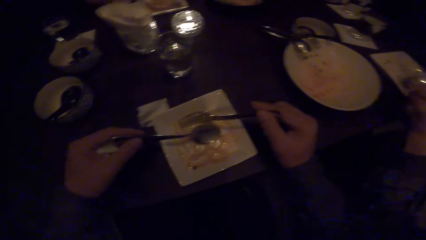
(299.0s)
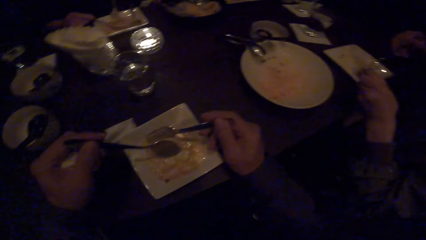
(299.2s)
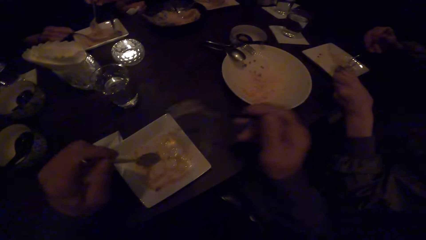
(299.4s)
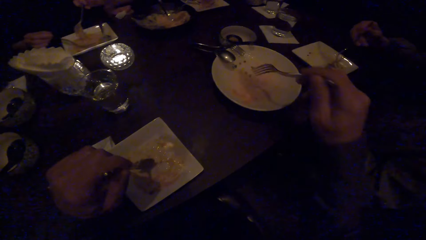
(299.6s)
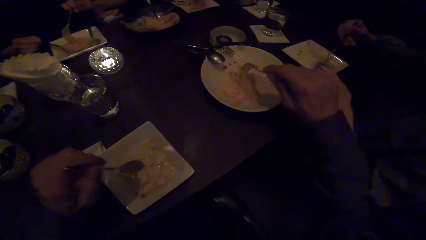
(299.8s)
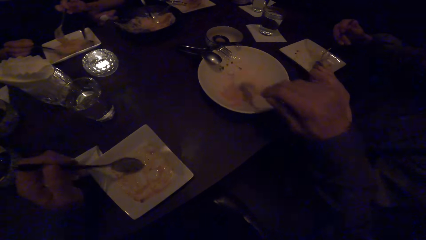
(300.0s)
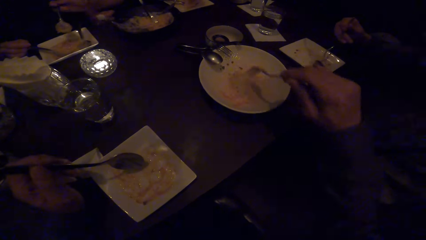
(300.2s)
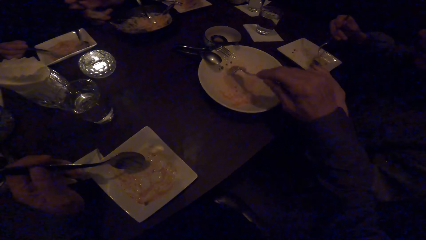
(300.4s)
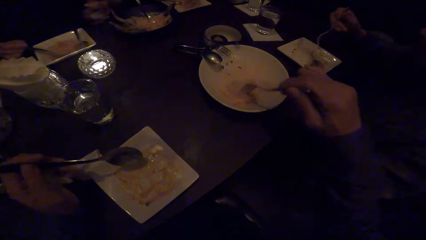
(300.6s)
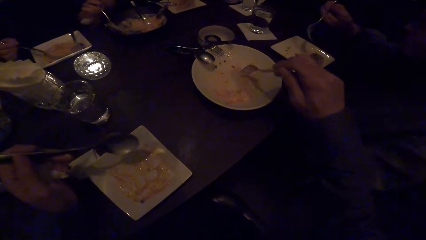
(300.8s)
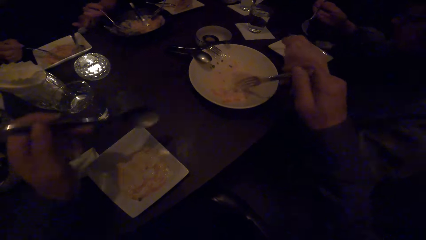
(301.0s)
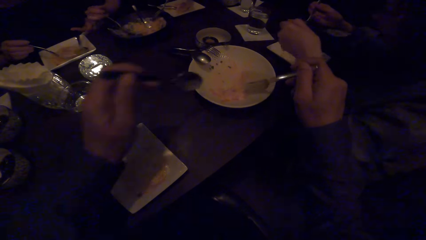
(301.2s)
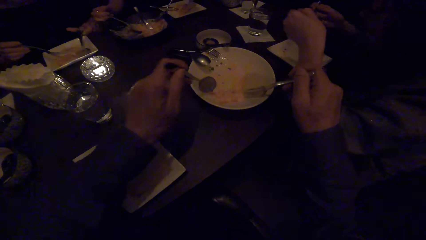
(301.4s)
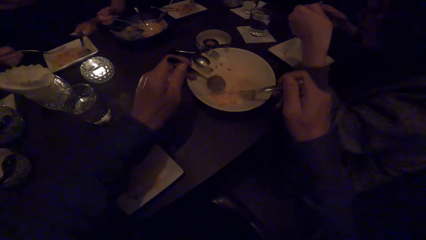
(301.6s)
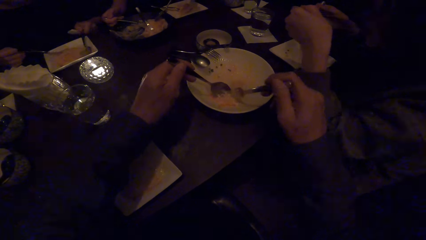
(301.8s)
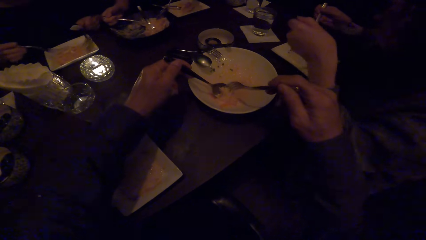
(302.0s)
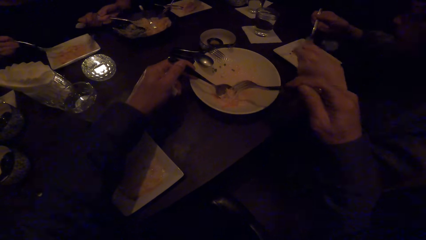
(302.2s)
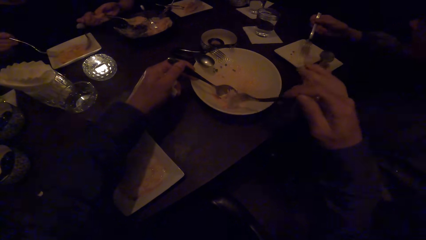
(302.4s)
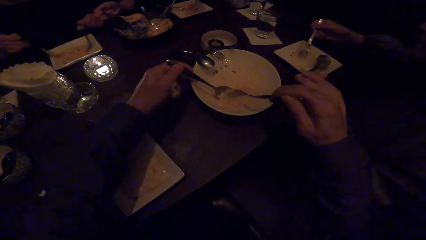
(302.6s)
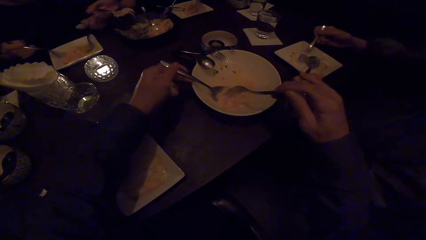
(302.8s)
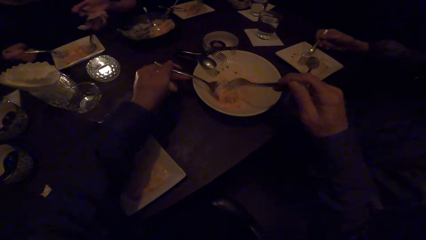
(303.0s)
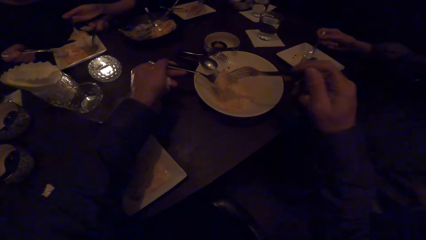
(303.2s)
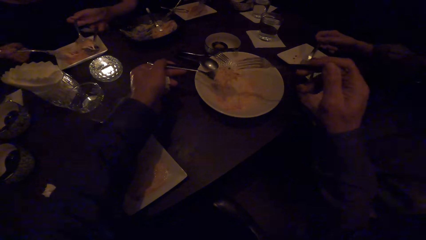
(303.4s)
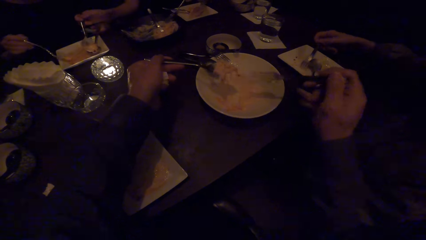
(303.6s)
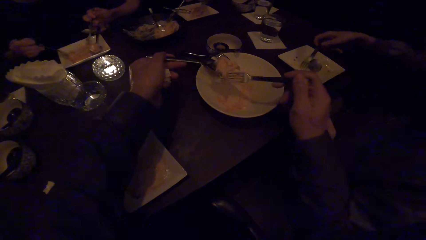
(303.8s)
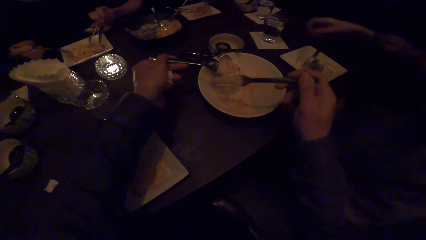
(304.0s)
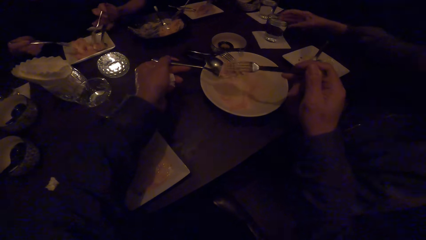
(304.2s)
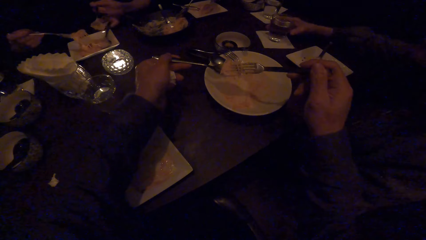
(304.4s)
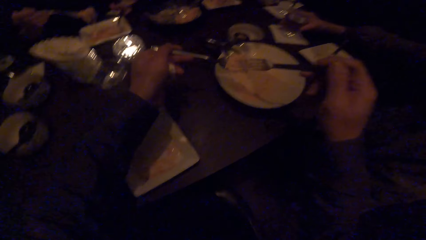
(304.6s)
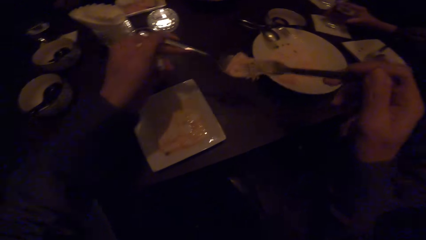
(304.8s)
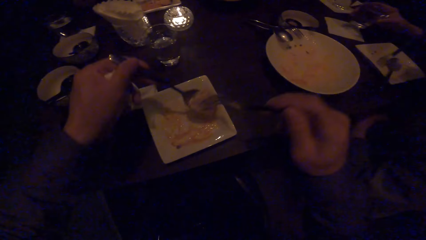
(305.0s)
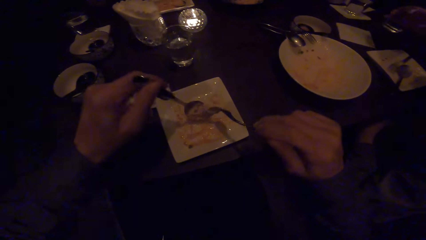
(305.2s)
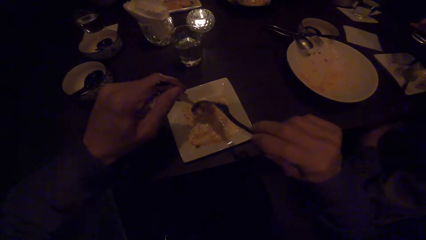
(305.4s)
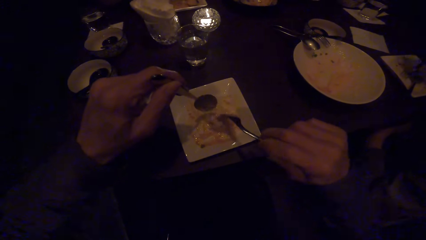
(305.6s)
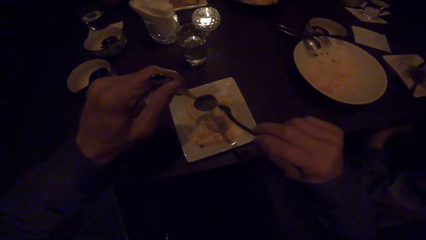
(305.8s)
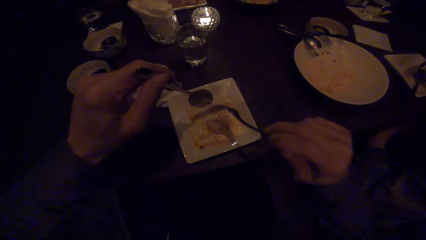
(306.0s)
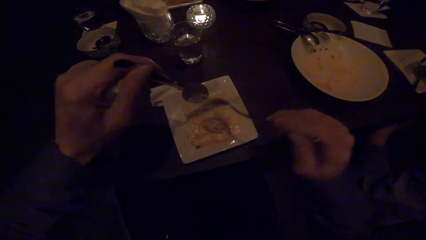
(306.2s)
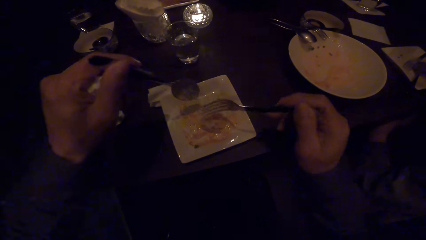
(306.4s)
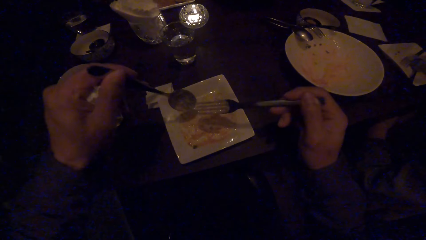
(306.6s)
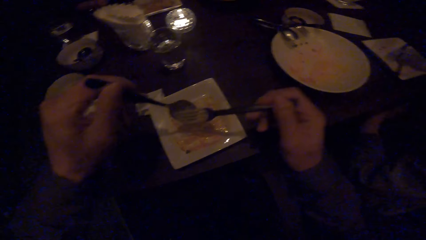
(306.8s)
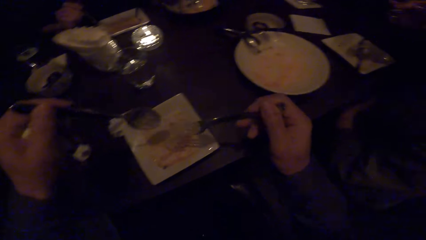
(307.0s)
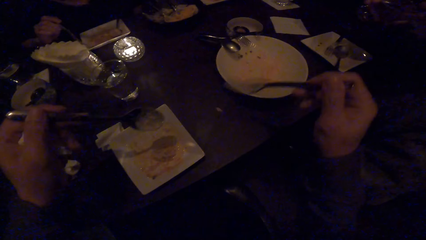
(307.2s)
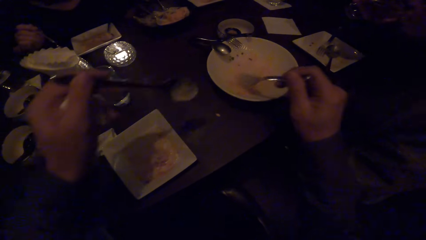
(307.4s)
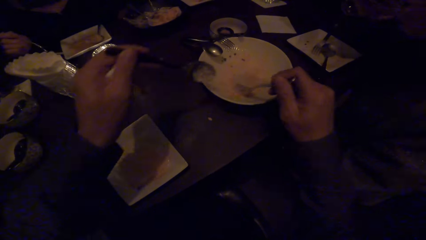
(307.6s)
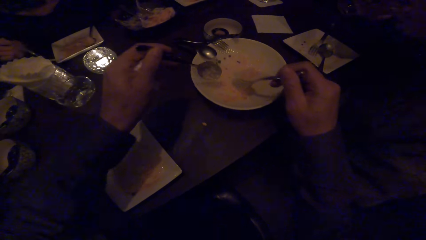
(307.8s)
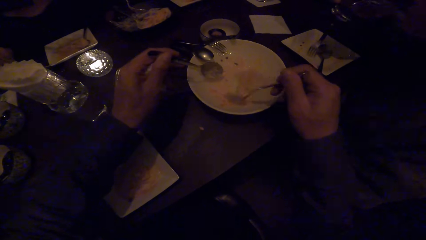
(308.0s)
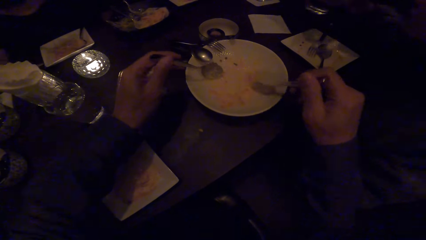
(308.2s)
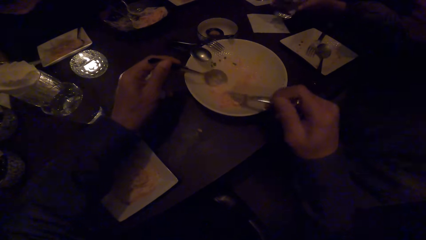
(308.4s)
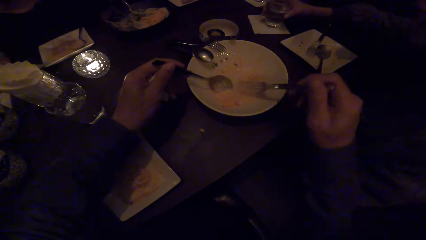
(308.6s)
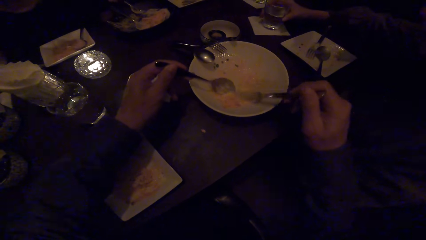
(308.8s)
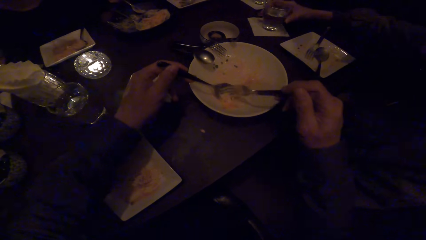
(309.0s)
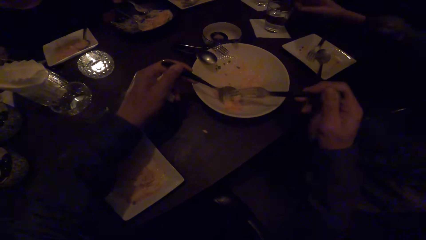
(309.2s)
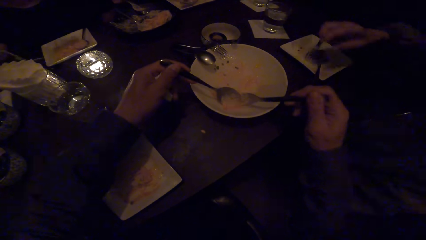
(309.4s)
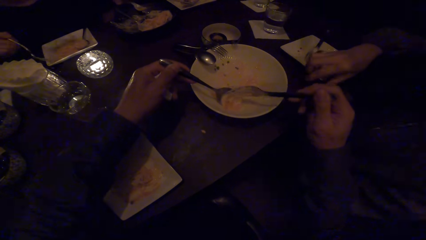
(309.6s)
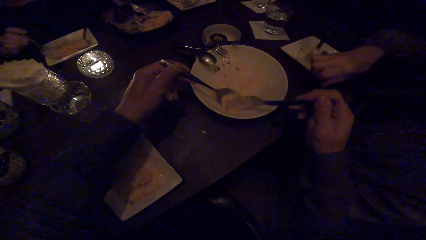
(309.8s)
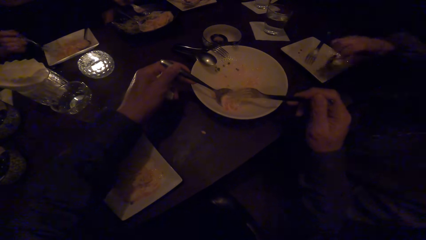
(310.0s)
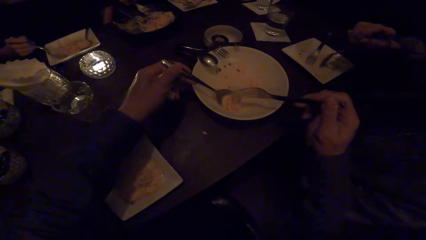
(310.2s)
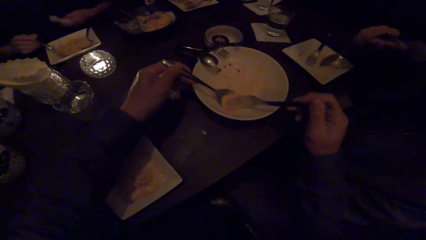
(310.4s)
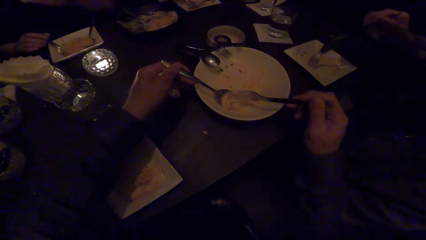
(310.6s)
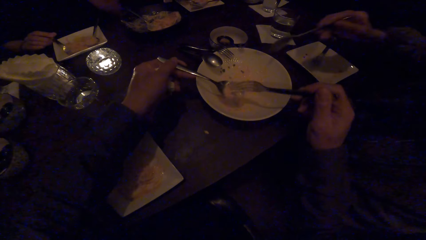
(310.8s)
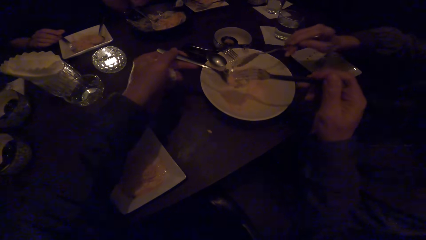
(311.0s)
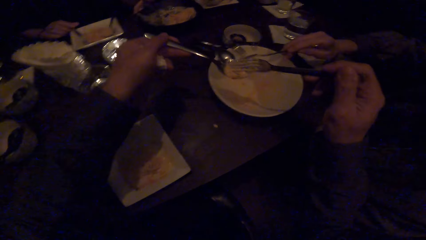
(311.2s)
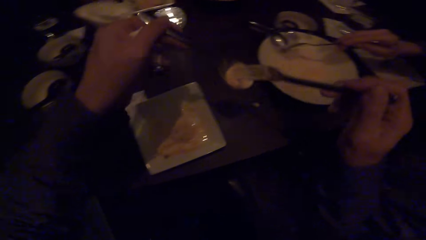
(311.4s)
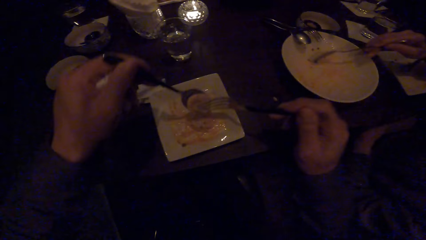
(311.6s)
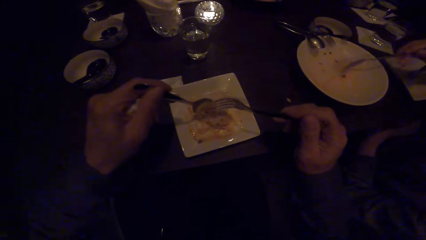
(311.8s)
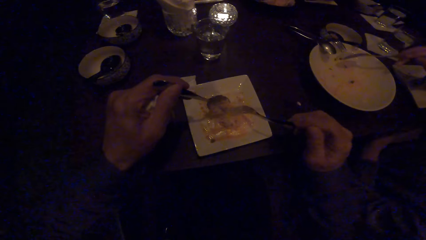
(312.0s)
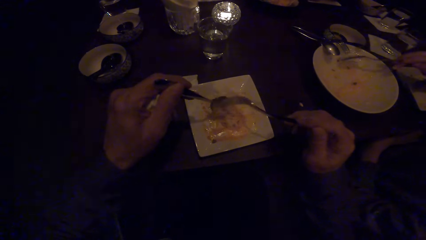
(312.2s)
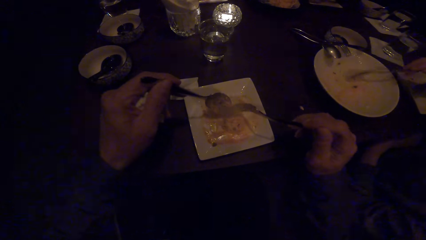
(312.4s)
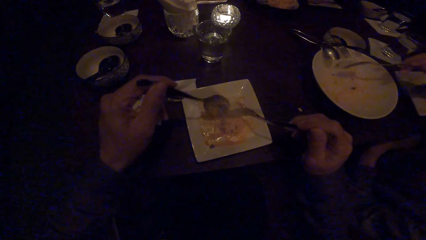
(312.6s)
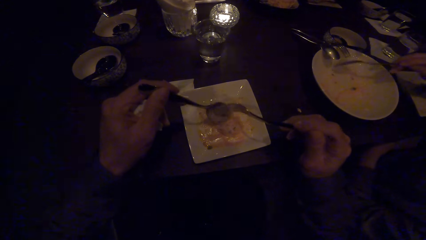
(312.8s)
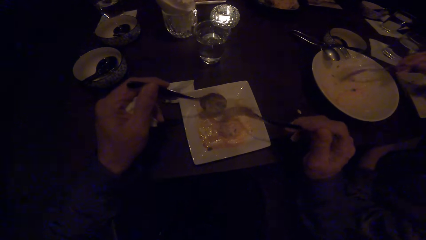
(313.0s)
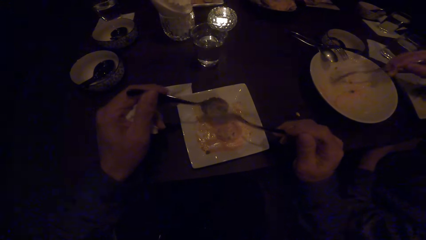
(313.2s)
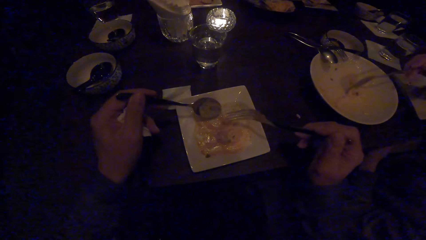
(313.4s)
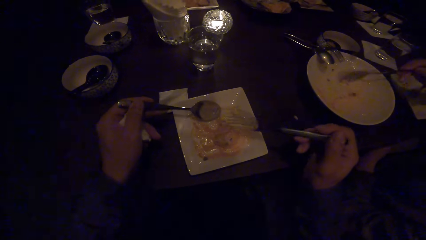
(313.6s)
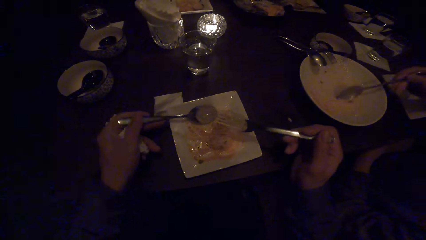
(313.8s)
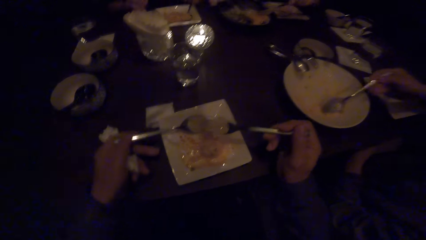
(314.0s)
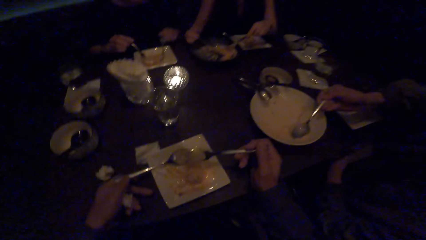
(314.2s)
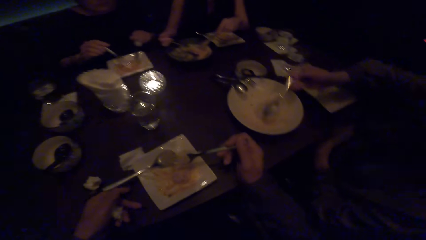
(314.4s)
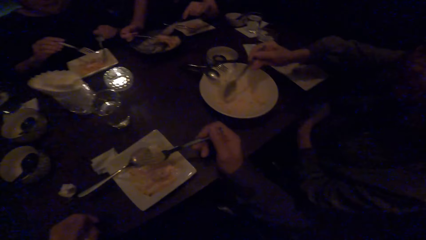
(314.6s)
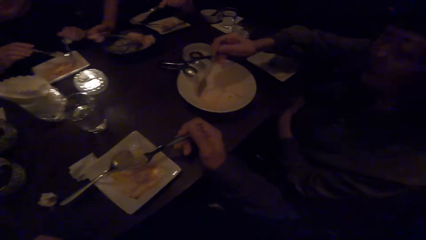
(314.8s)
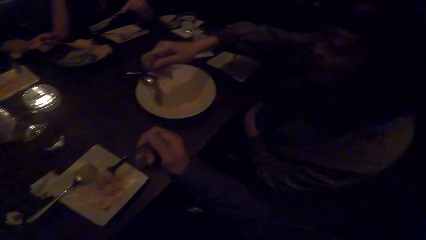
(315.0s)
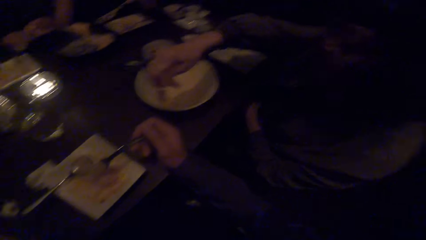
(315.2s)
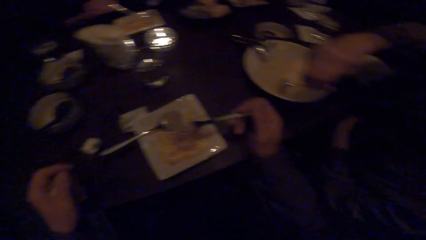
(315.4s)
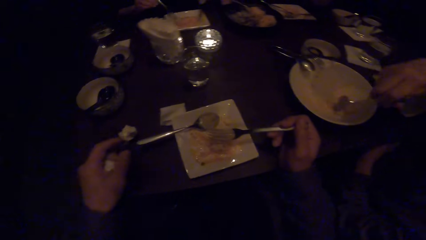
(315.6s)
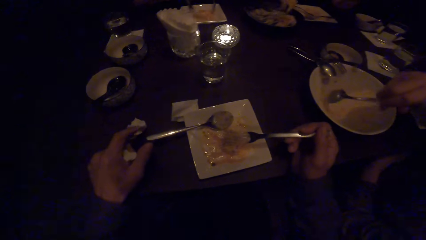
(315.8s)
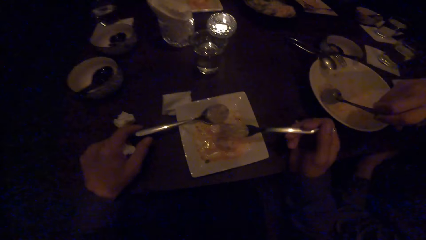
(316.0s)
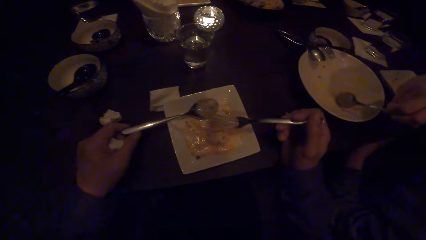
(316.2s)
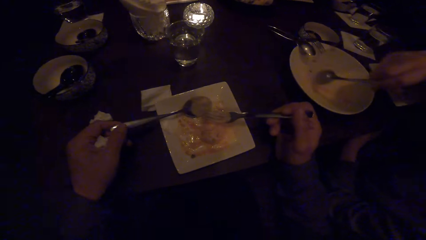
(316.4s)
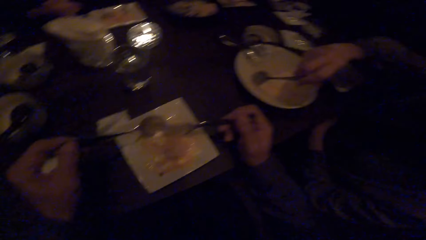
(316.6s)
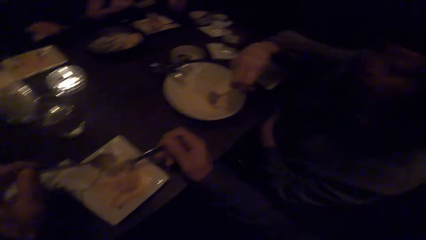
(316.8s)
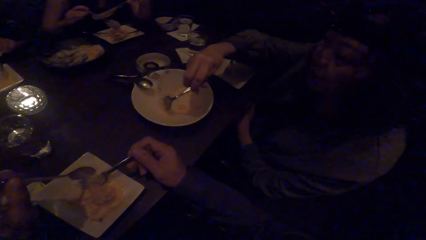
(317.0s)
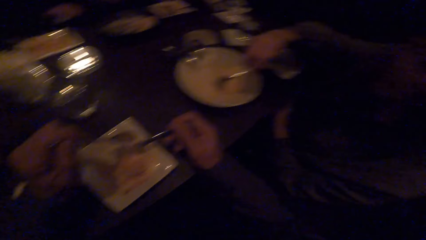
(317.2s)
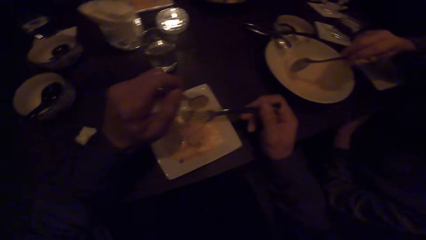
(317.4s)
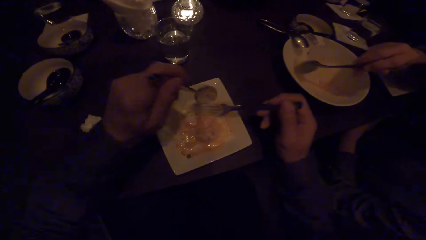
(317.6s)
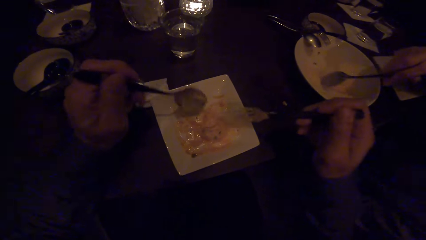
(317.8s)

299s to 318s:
The camera wearer collects stew on a plate with a fork. A woman scoops food with her fork. Another woman serves food with her spoon into the first woman's plate. The camera wearer scoops the stew with a spoon and the fork. The first woman picks up a glass of water. The camera wearer drops food in a flat plate. They converse with the colleagues. They remove the stew from the spoon with the fork. They serve food into the flat plate. They collect the stew with the spoon and the fork. The first woman drops the glass of water. She scoops food with her spoon. The camera wearer drops food in the flat plate. They remove the stew from the spoon with the fork. They put the spoon on the plate. They look at another woman. They converse with the colleagues. They take the spoon. That woman converses with the camera wearer. The camera wearer looks at the woman.
